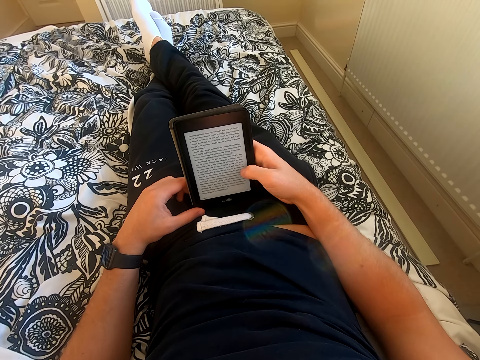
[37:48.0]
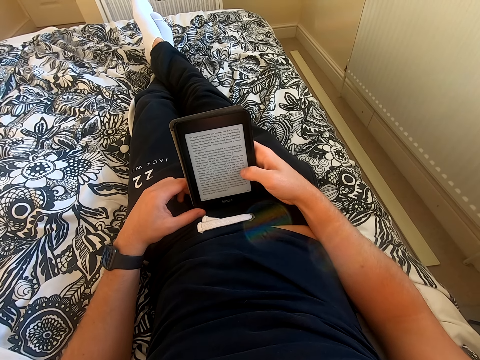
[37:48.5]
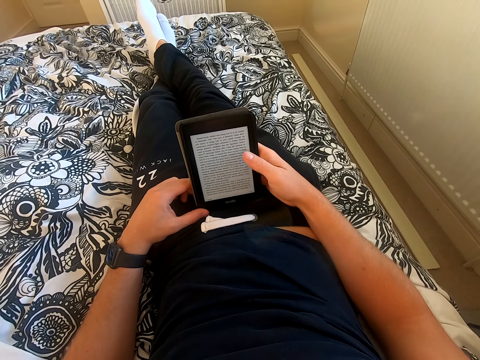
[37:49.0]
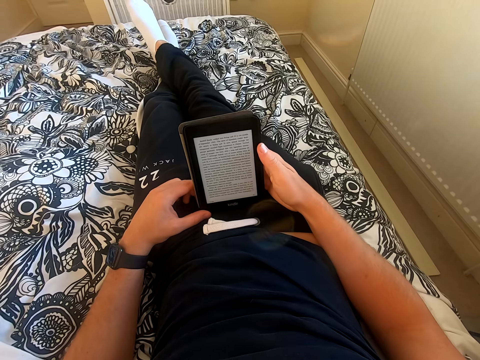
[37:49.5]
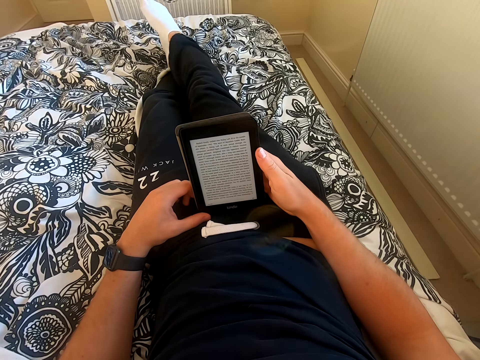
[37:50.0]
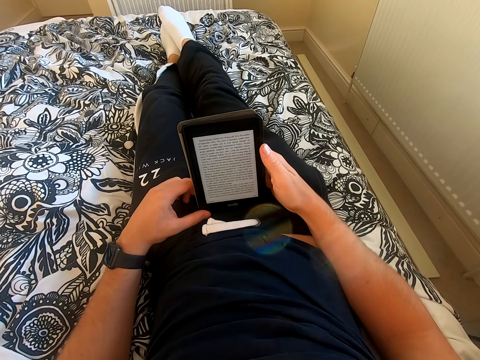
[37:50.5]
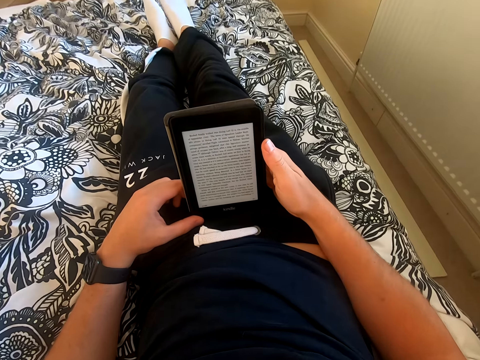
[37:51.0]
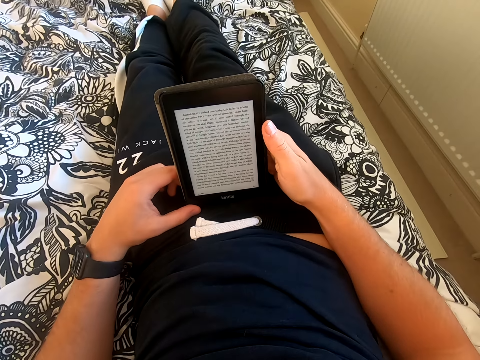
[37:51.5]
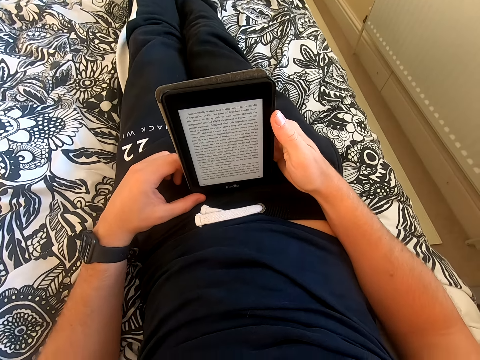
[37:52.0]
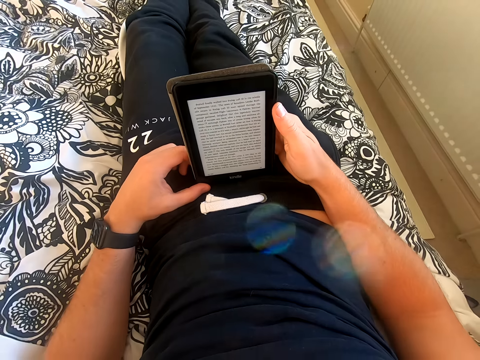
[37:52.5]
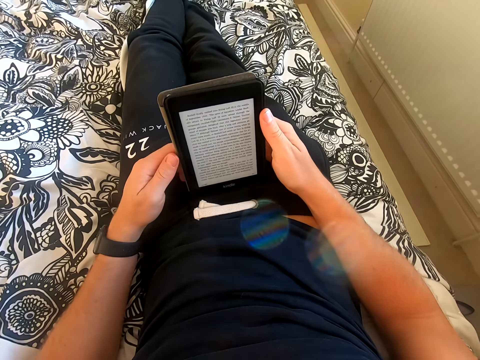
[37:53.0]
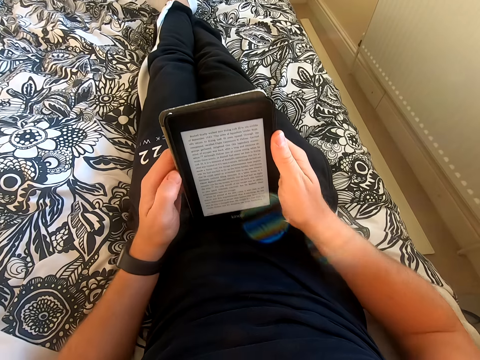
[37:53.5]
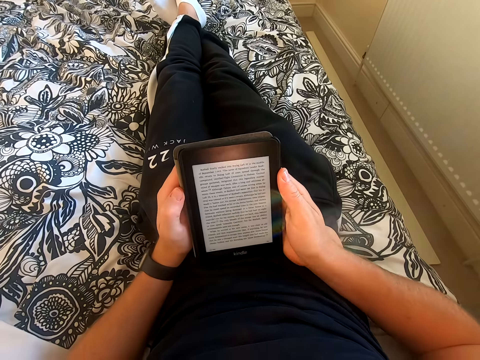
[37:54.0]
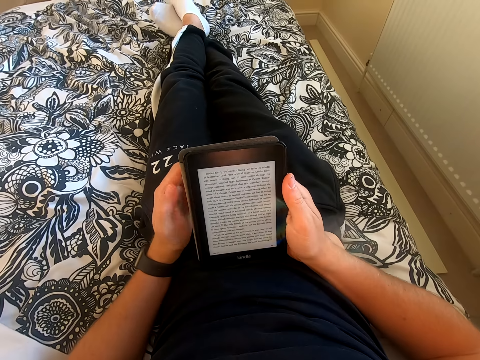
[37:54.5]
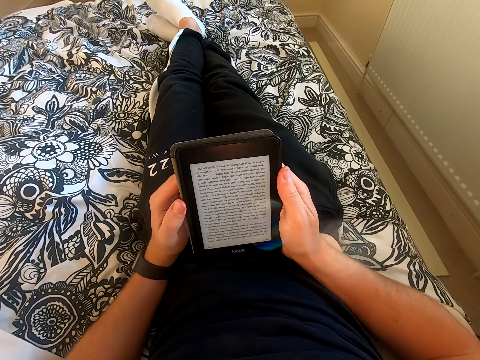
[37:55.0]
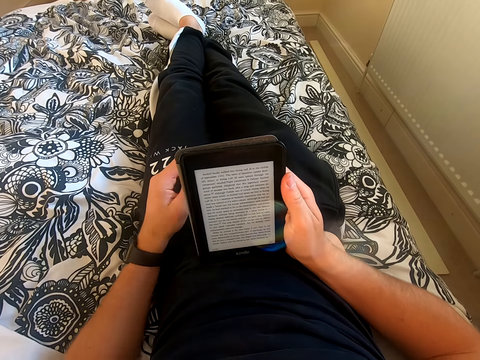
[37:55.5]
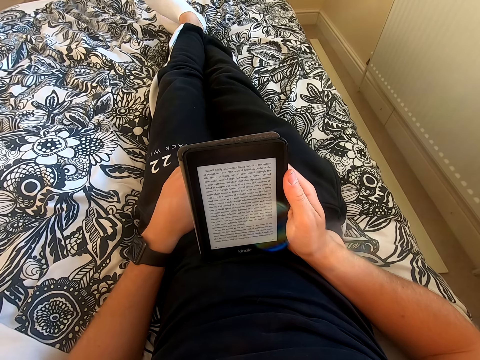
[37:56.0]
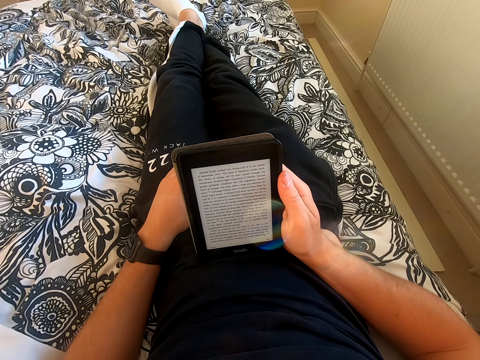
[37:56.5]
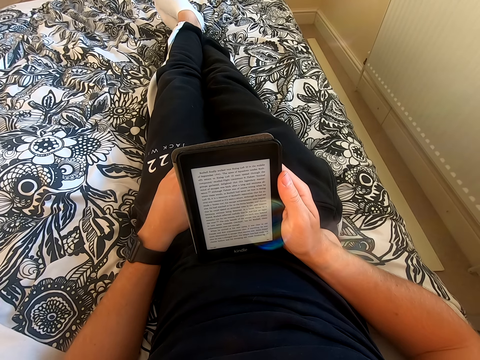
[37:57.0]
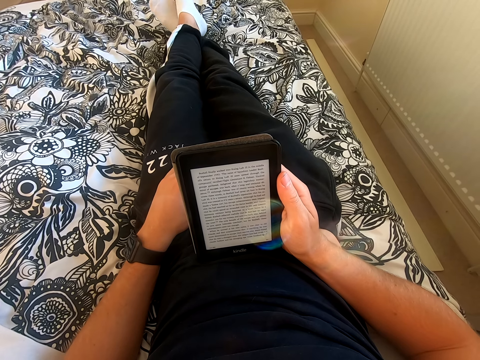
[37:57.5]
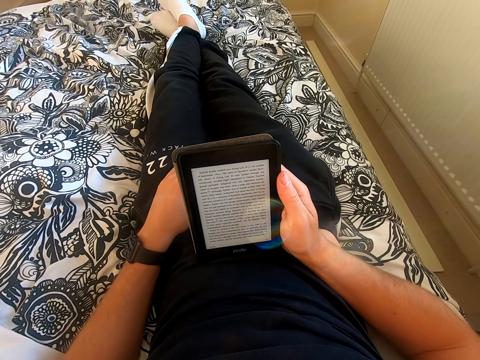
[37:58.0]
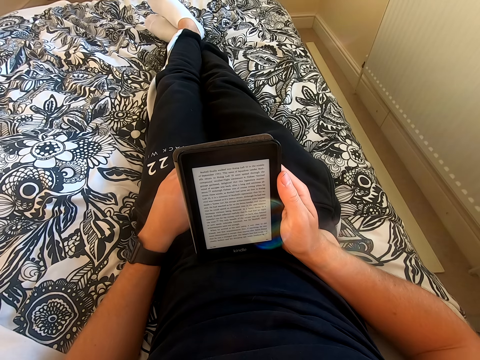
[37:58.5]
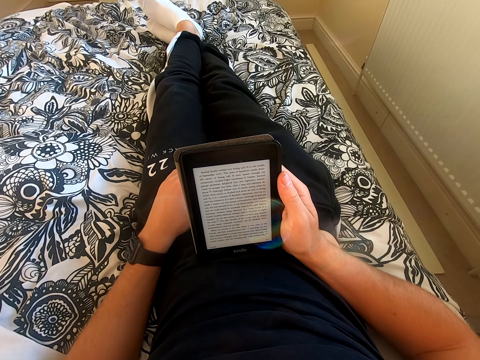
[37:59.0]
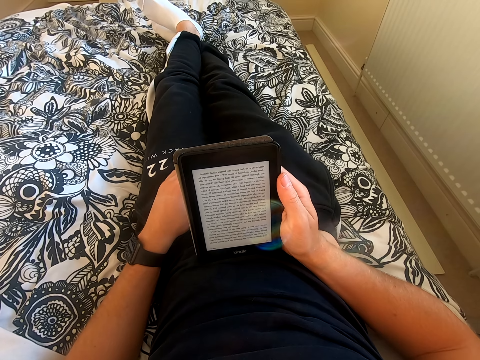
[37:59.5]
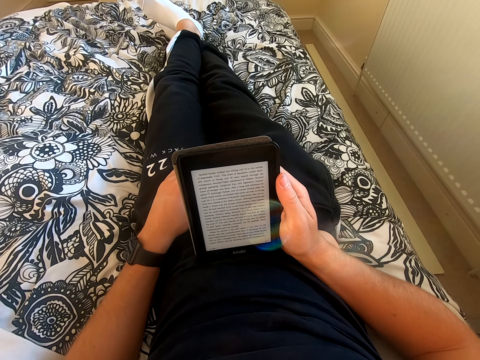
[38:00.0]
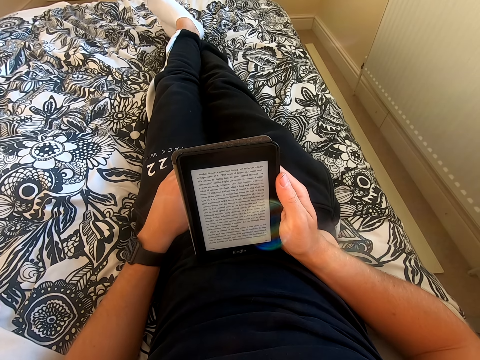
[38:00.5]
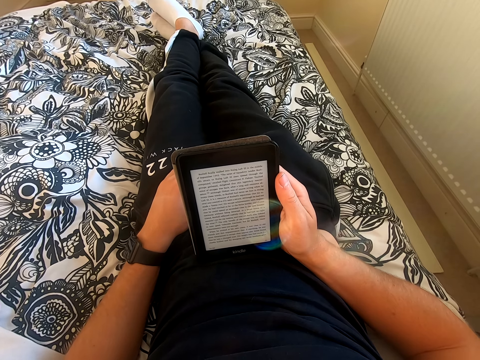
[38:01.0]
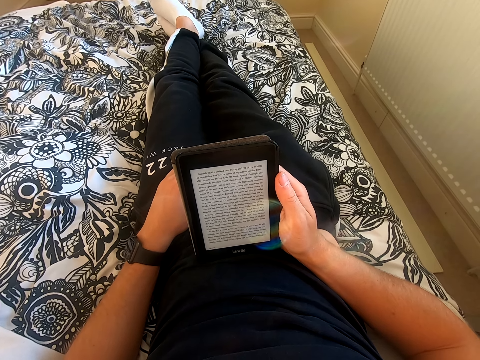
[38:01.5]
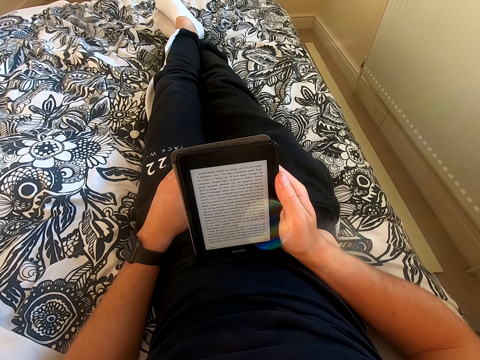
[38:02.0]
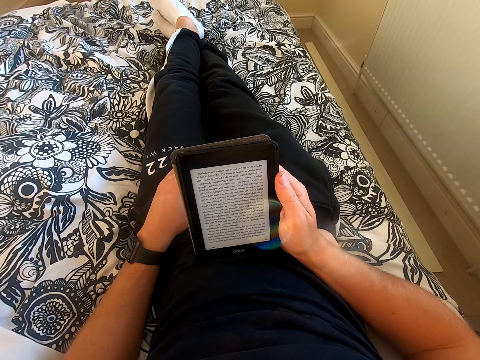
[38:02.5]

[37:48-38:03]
The camera wearer scrolls through the tablet. He removes his right leg from the left leg. He places his left leg on the right leg. He places the tablet on his belly. He reads the book on the tablet. He places his left hand on the lap. He shakes his feet. He reads through the tablet.

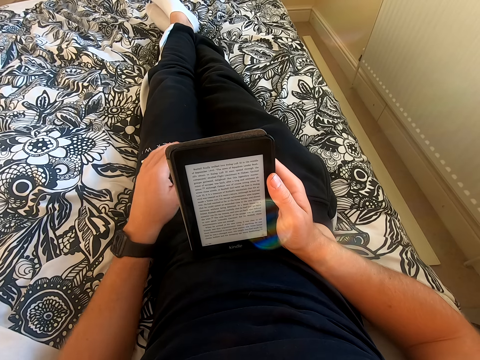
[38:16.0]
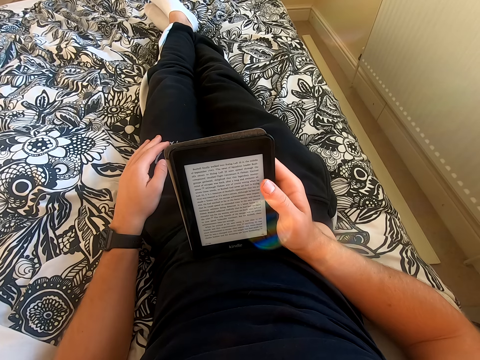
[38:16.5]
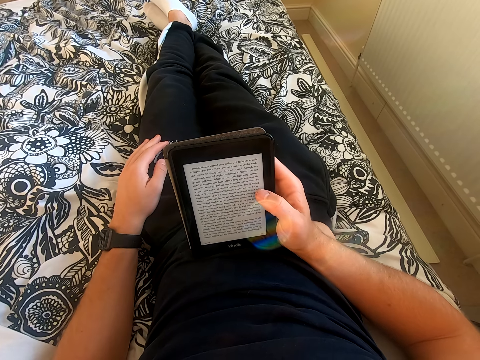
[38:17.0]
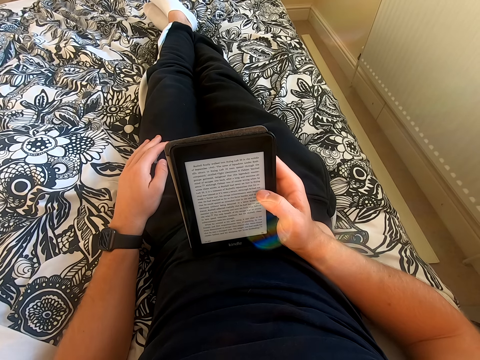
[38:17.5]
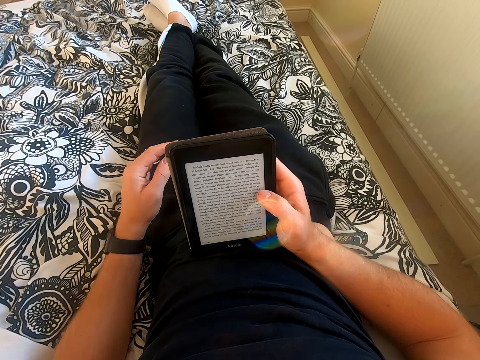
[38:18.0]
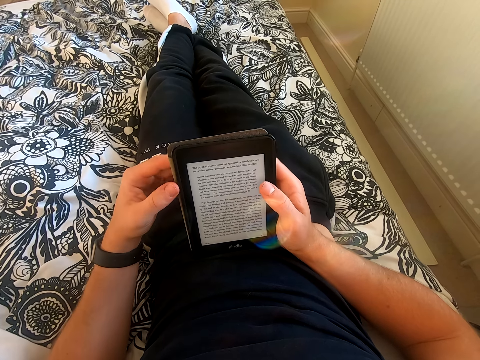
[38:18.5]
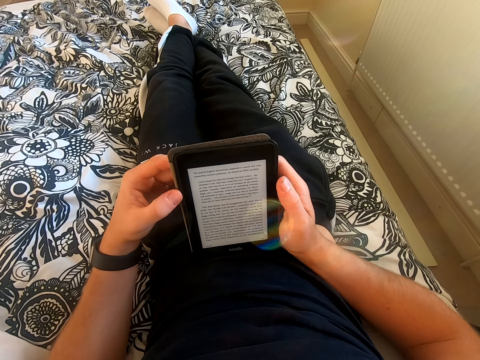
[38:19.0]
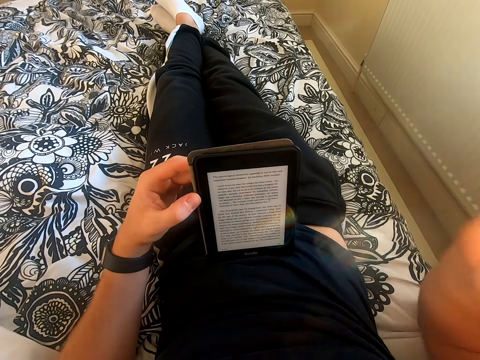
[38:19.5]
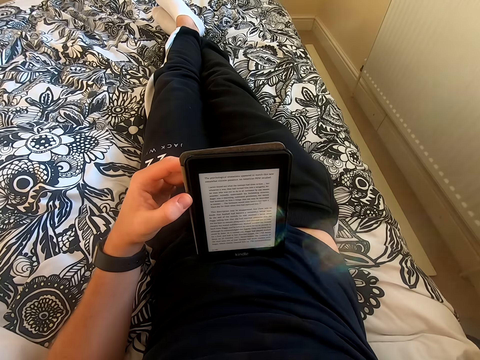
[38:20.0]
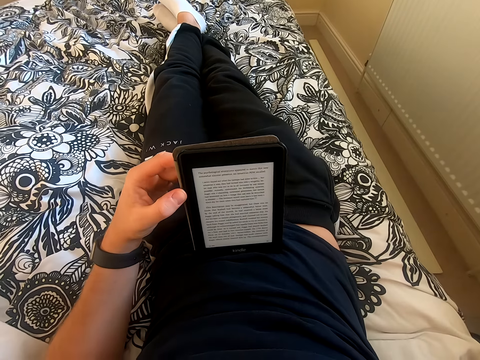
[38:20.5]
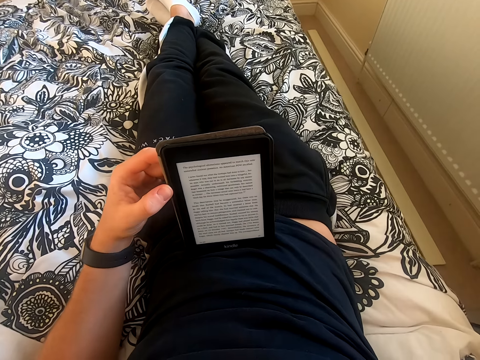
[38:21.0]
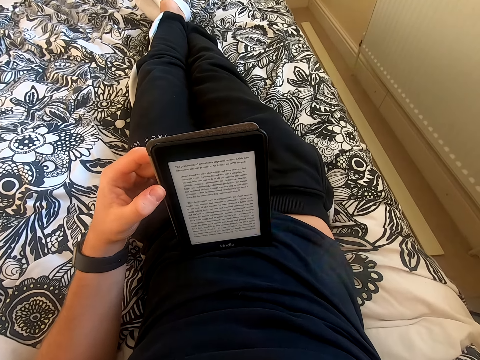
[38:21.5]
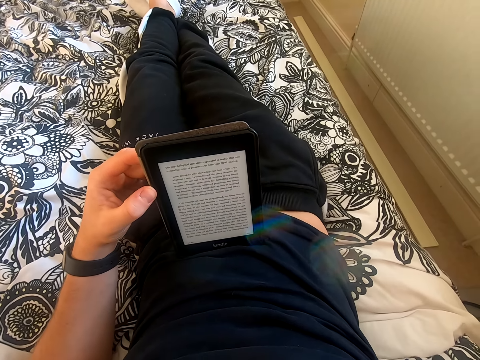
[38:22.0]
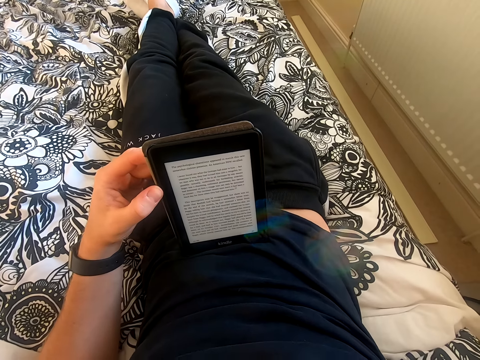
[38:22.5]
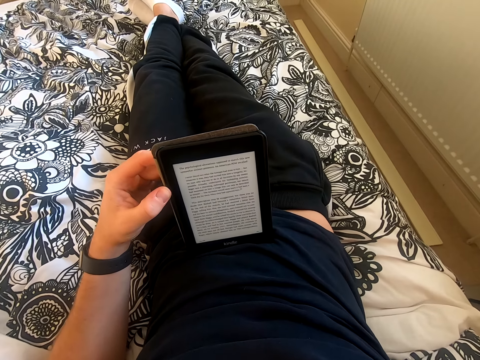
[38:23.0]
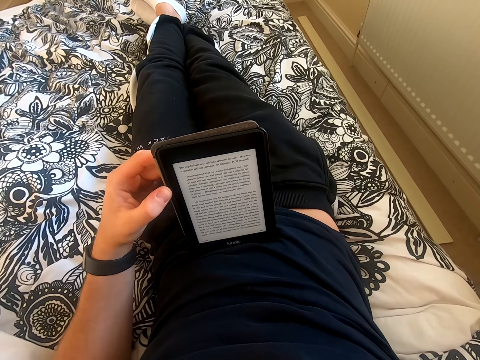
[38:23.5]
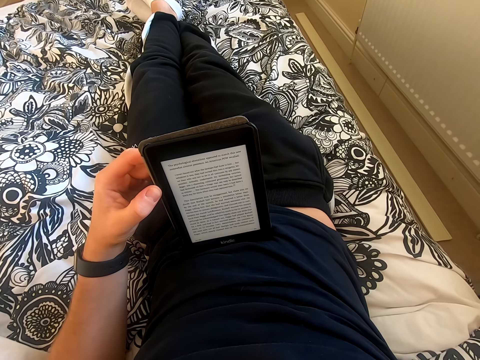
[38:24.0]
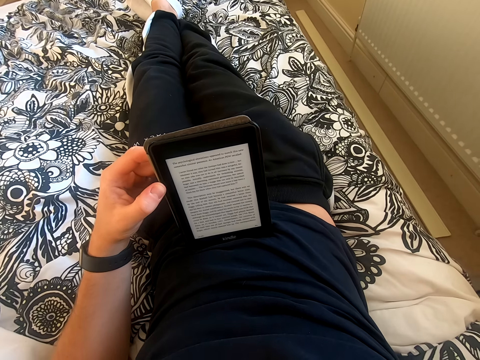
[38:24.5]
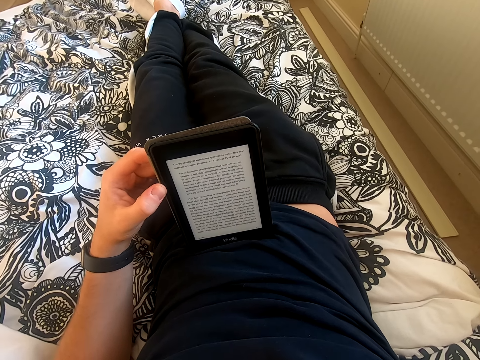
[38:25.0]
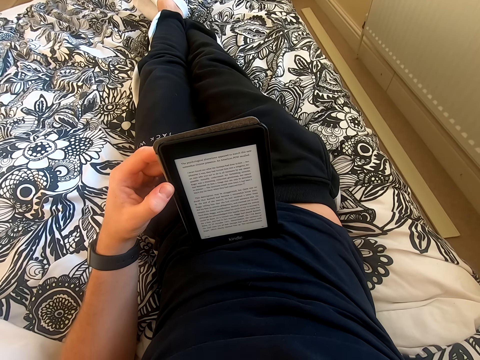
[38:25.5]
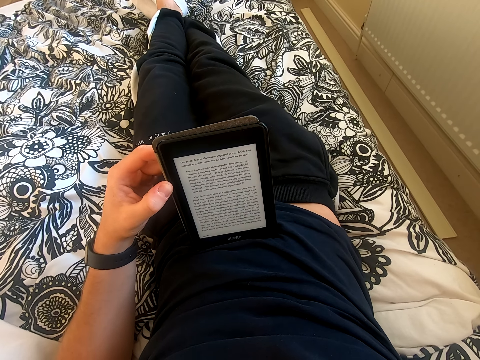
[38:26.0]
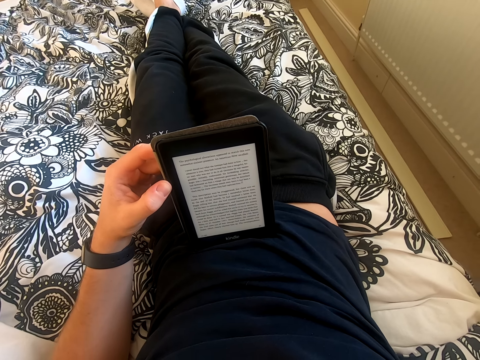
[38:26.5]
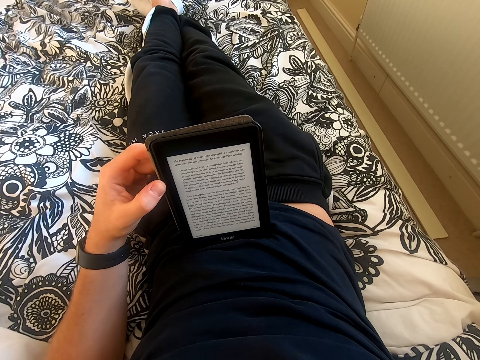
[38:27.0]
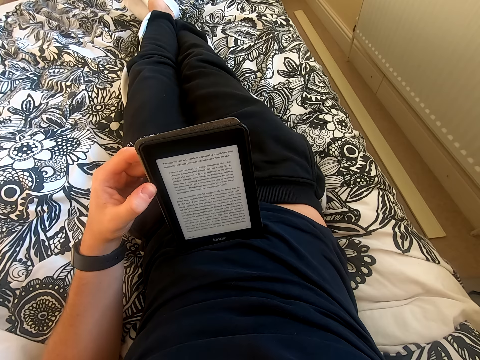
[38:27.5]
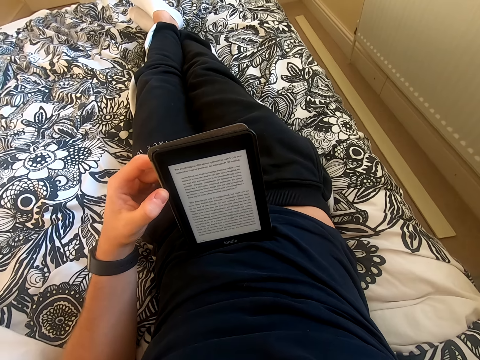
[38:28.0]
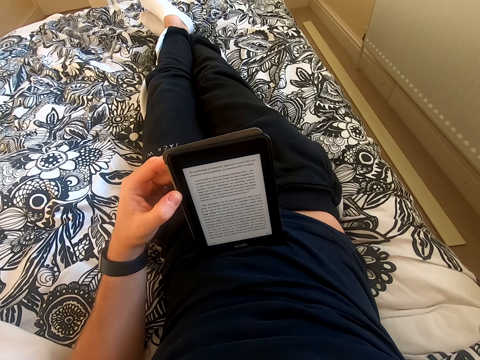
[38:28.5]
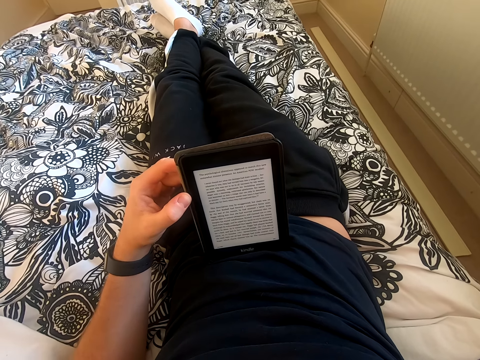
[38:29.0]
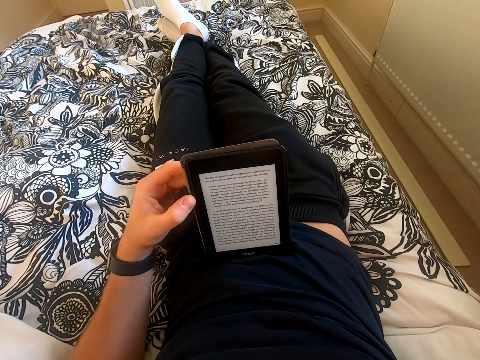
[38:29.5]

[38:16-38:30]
The camera wearer moves his left hand on the lap. He scrolls through the tablet. He holds the tablet with his left hand. He lifts his right hand from the tablet. He touches something. He reads the book on the tablet.
